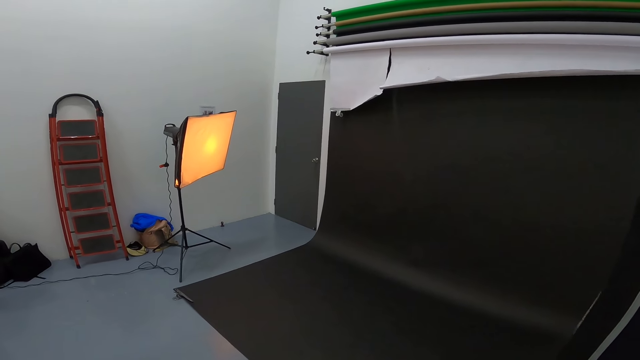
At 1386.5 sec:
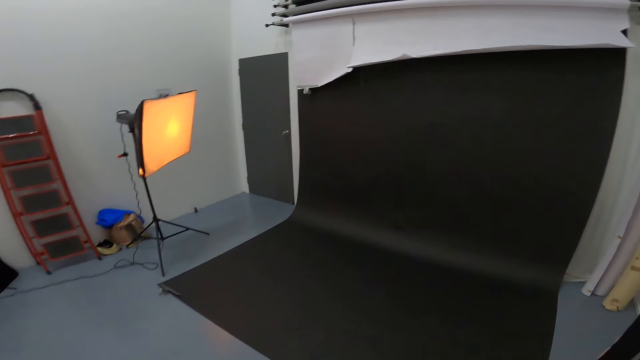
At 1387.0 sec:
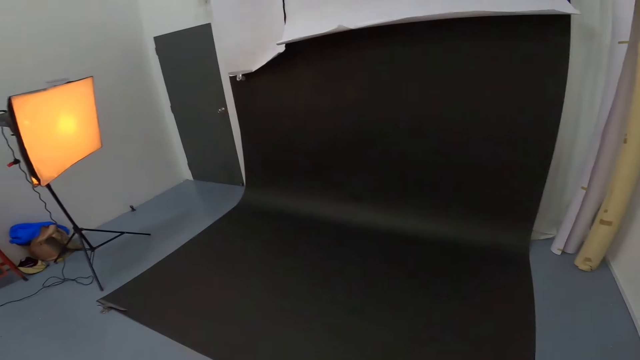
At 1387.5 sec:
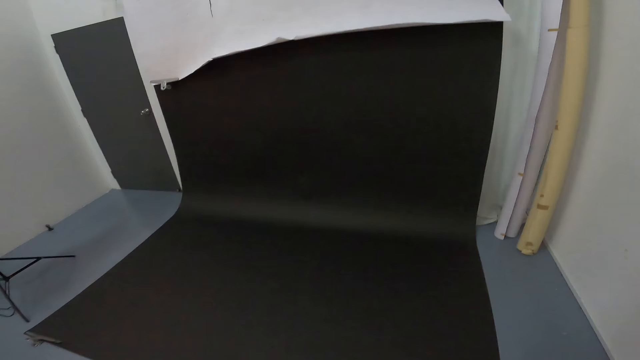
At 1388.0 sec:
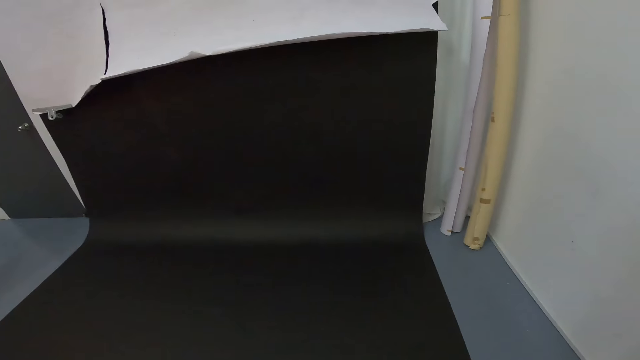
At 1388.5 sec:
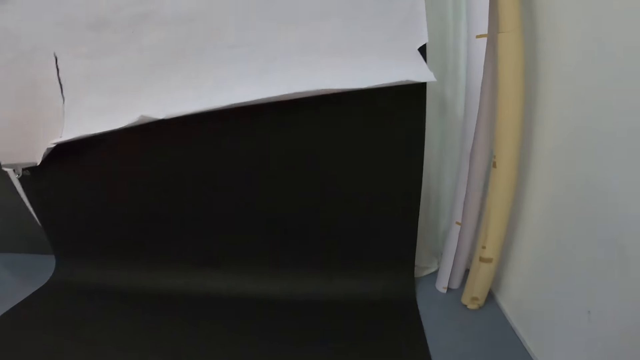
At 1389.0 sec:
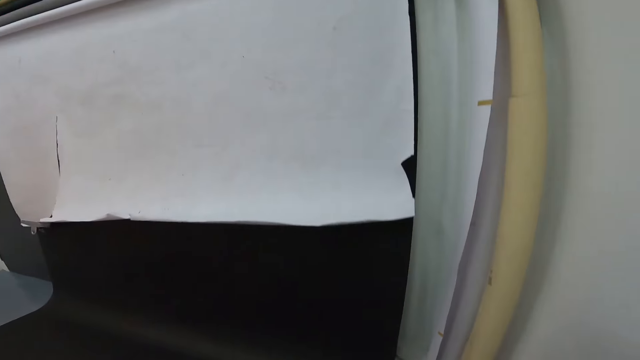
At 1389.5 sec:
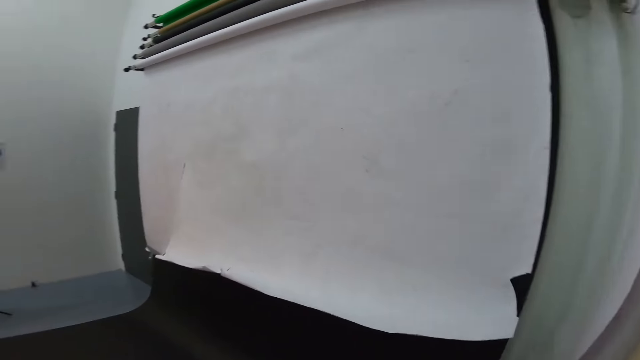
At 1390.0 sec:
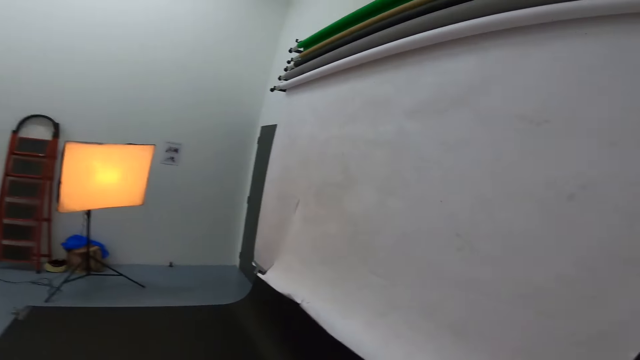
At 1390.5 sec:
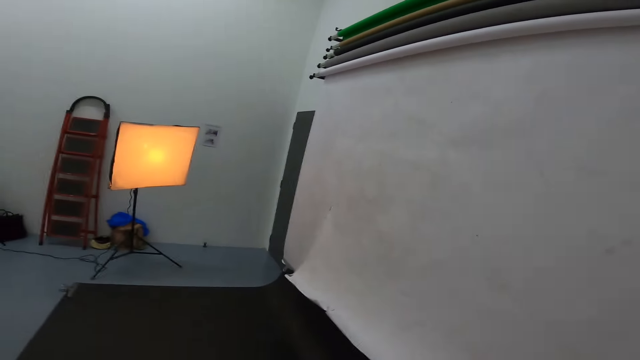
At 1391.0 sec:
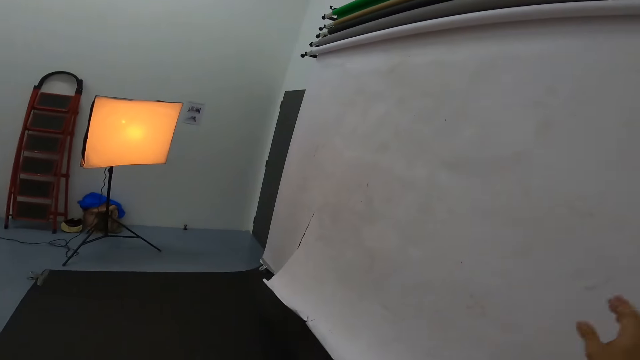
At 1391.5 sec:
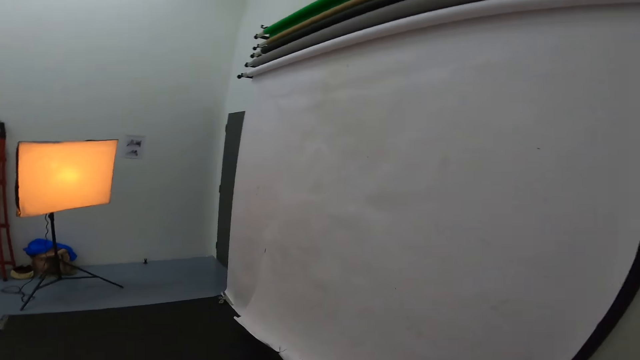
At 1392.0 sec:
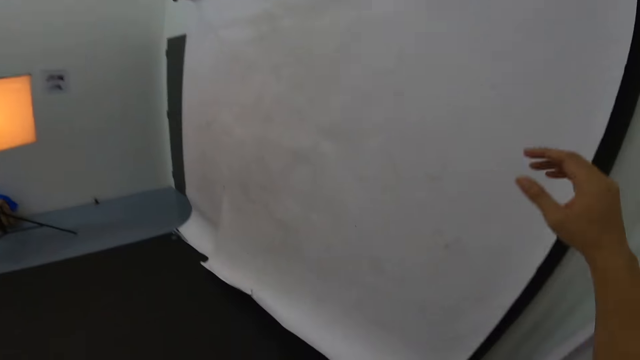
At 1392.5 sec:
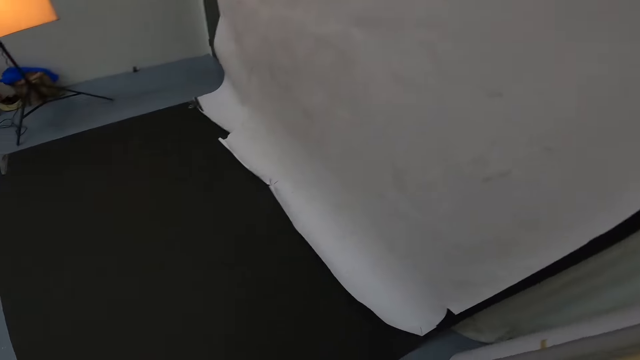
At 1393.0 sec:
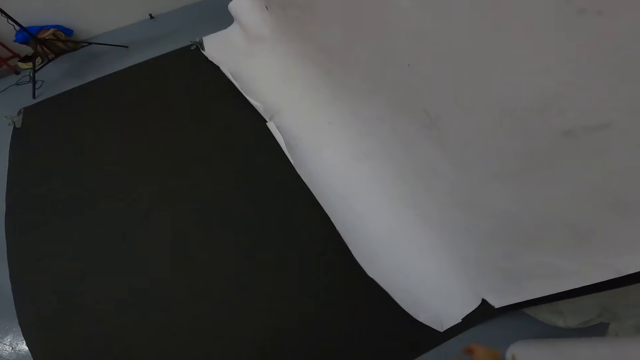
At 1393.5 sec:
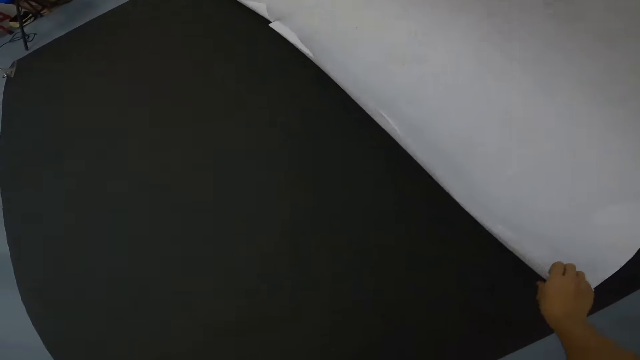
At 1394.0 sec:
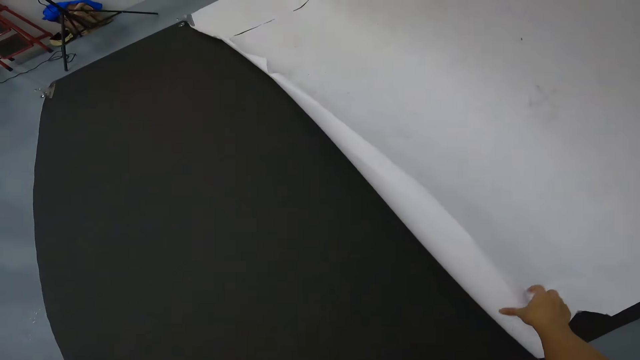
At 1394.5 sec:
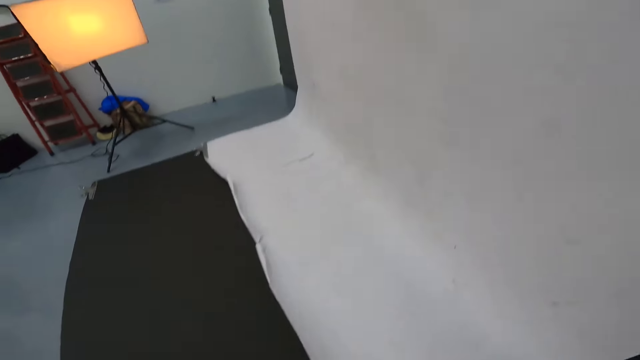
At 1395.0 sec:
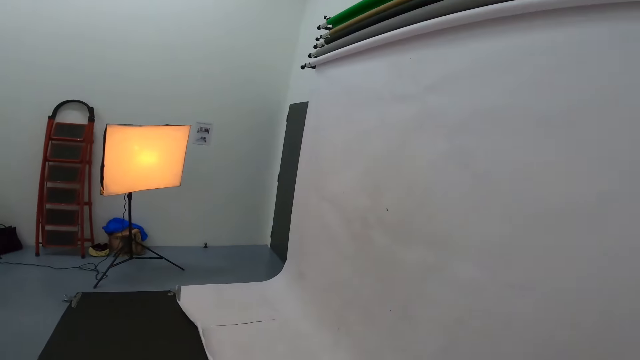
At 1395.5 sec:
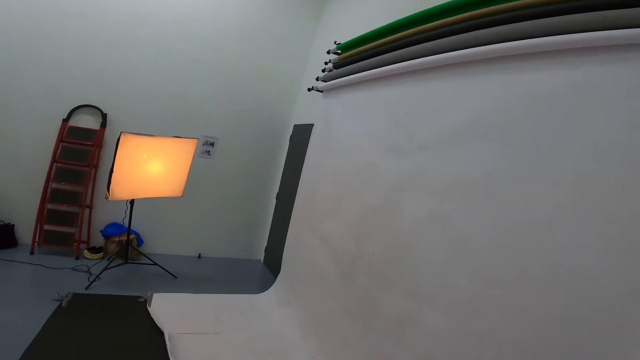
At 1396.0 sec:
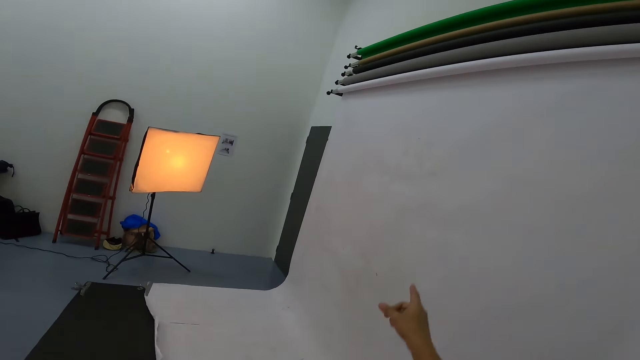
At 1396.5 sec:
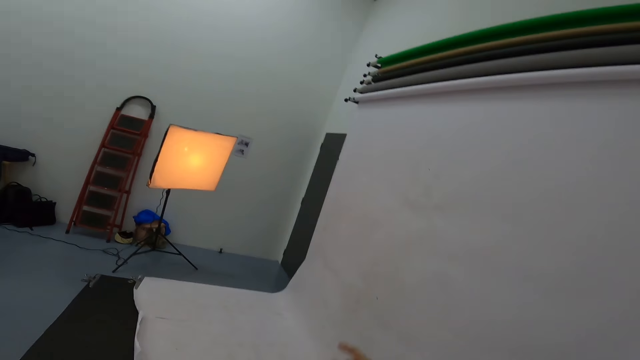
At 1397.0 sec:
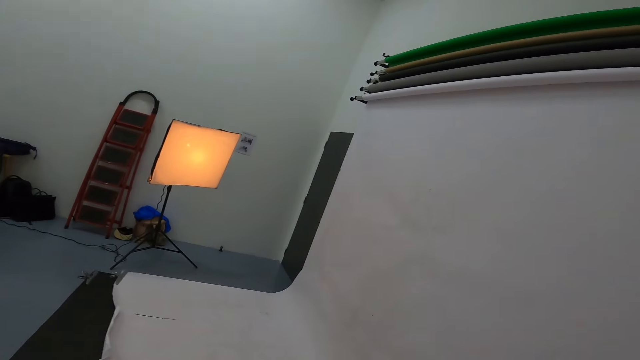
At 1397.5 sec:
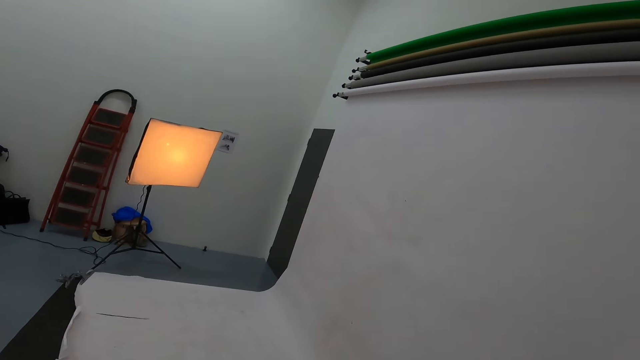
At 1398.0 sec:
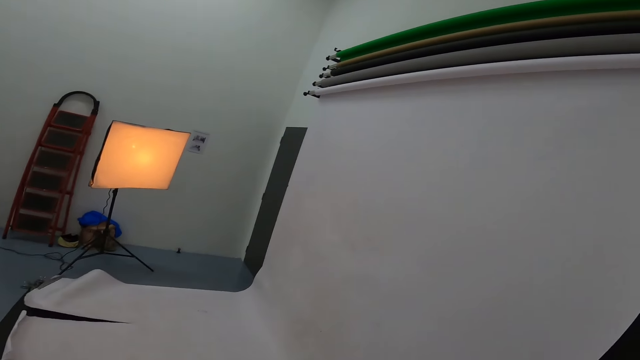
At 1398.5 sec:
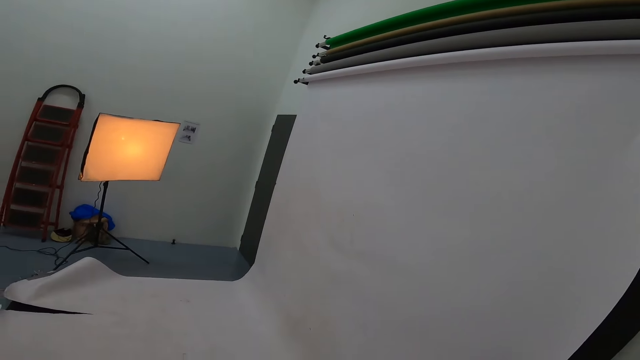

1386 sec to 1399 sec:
The camera wearer touches the studio paper scrolling down.

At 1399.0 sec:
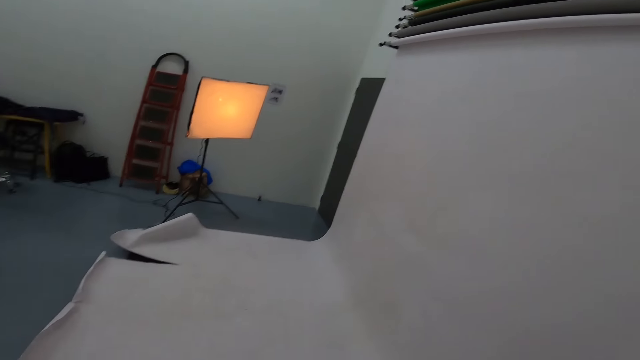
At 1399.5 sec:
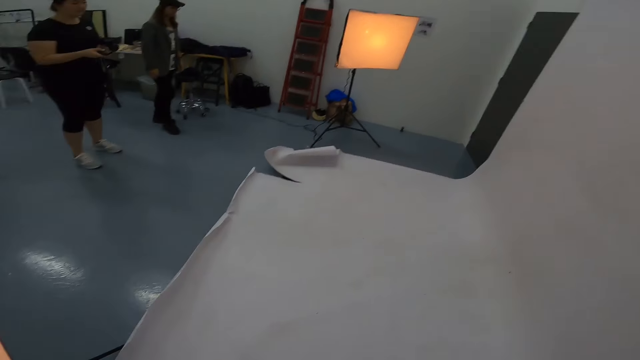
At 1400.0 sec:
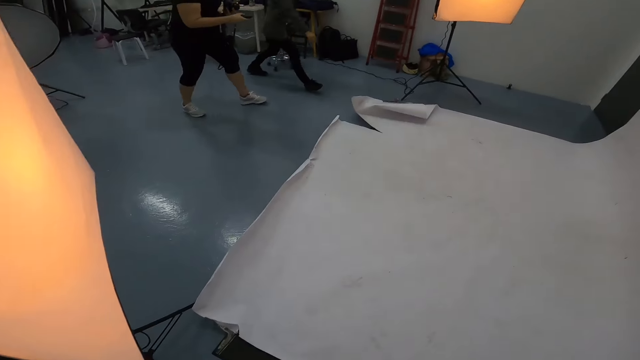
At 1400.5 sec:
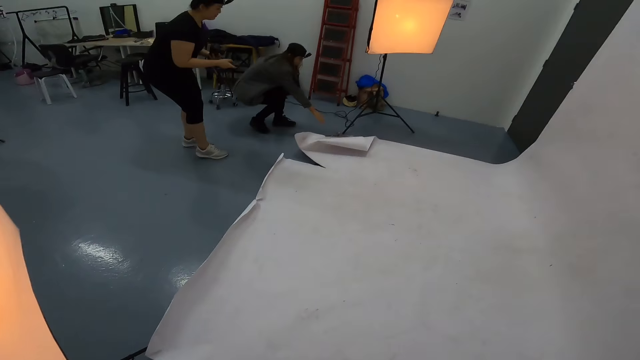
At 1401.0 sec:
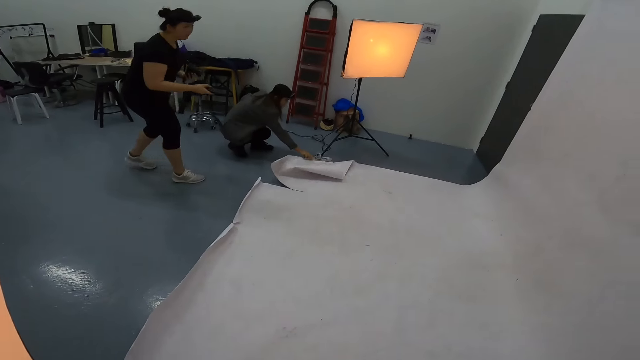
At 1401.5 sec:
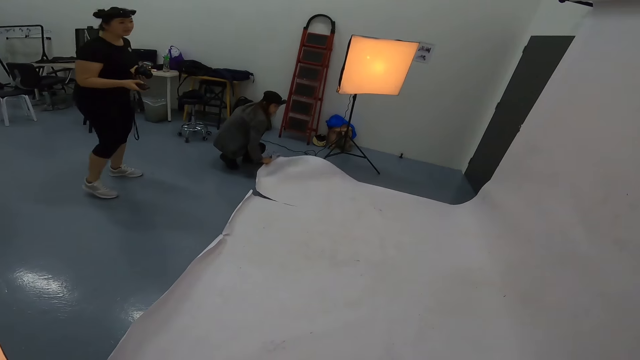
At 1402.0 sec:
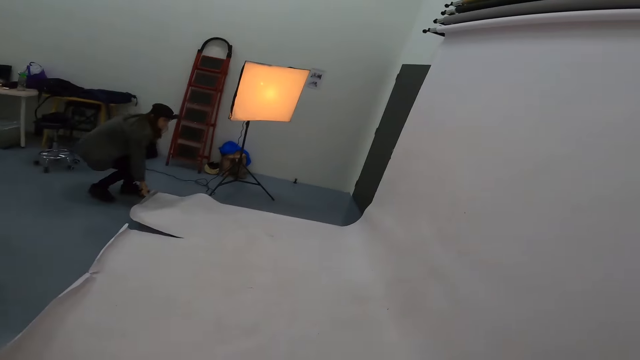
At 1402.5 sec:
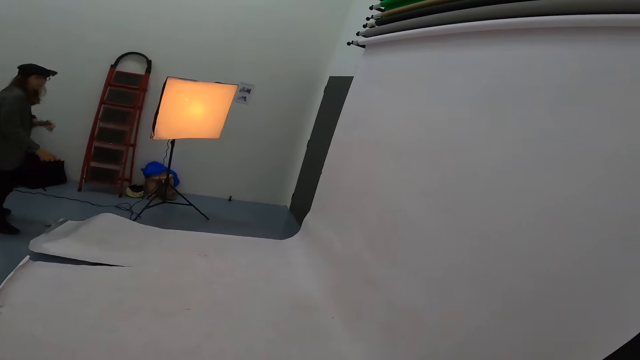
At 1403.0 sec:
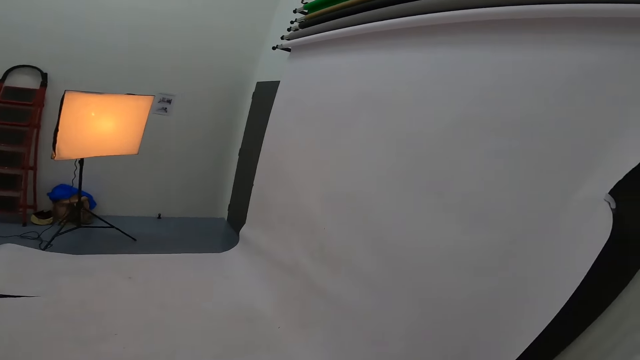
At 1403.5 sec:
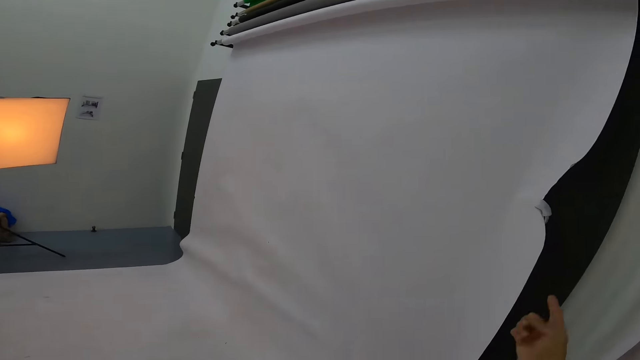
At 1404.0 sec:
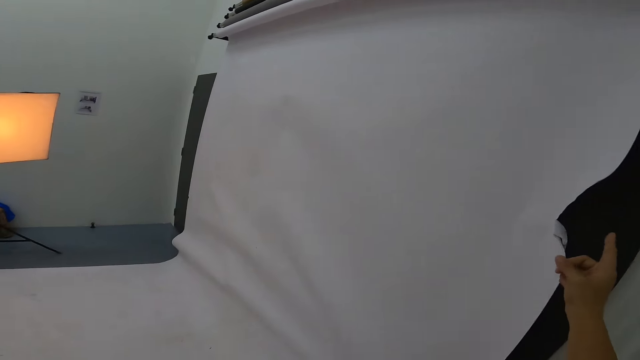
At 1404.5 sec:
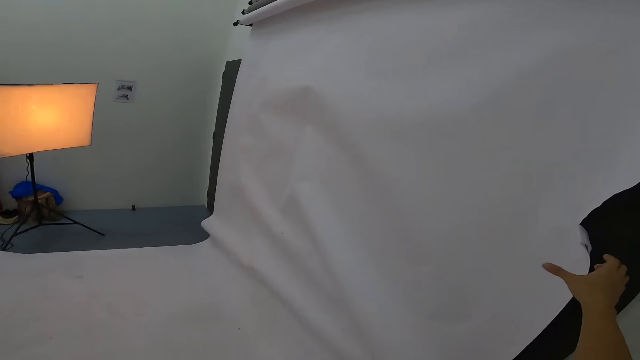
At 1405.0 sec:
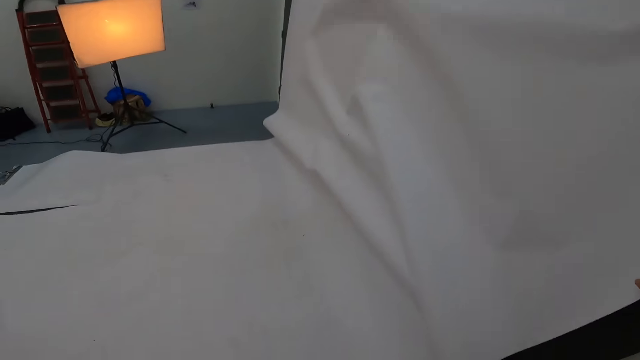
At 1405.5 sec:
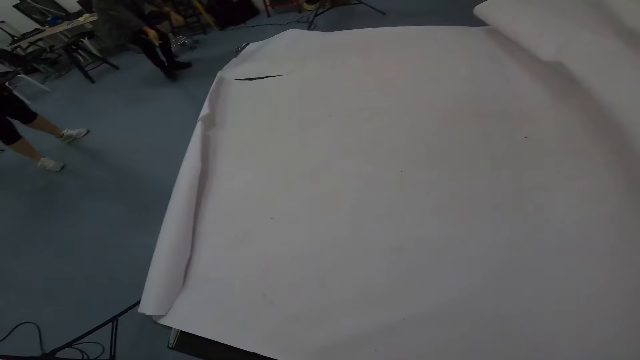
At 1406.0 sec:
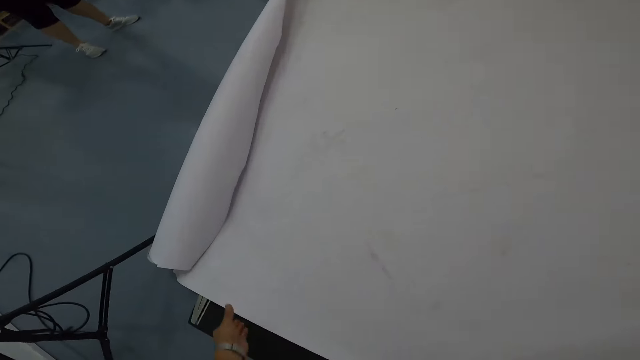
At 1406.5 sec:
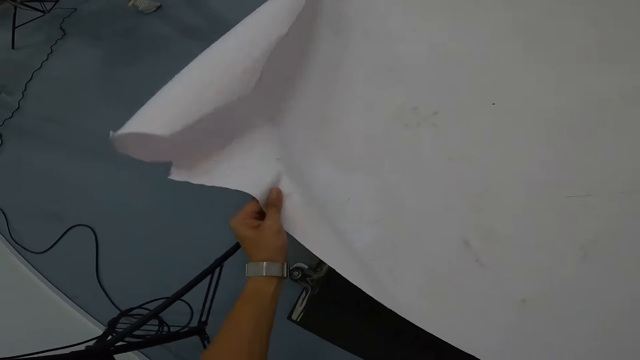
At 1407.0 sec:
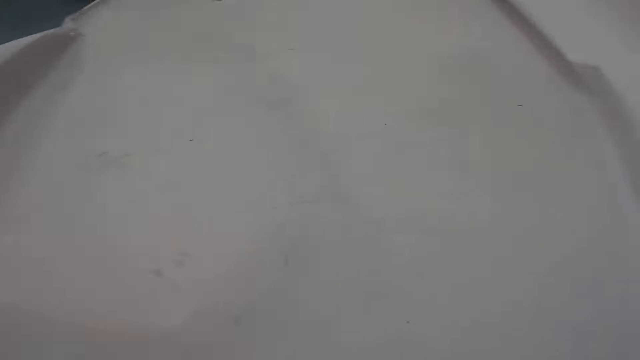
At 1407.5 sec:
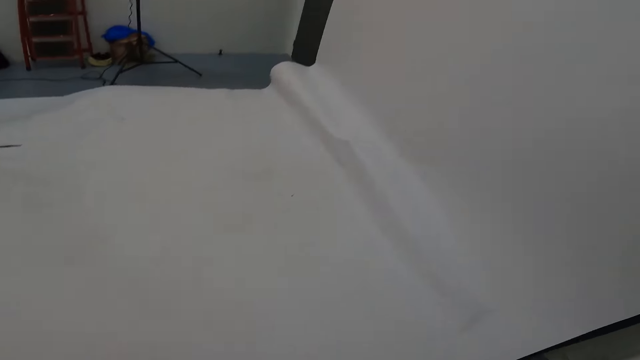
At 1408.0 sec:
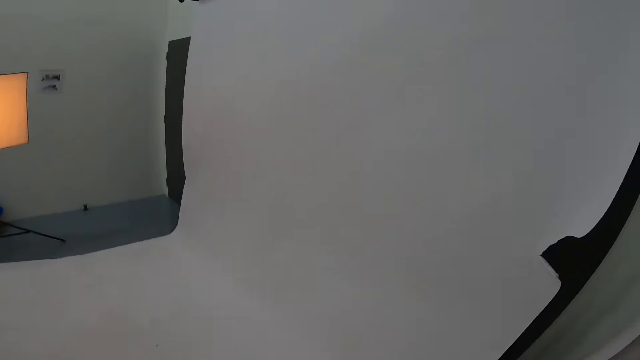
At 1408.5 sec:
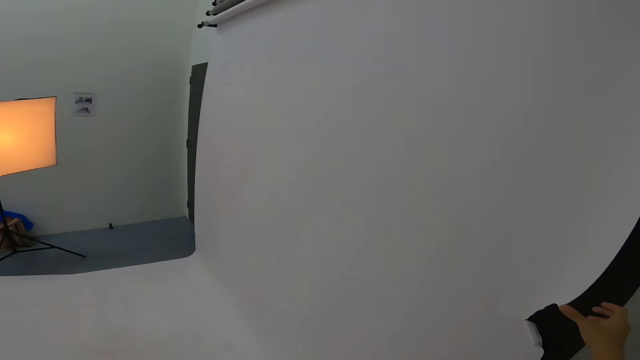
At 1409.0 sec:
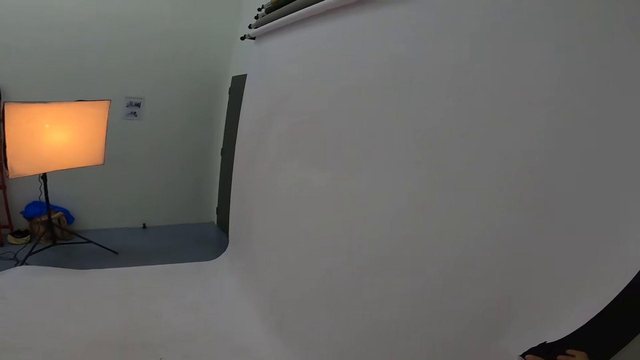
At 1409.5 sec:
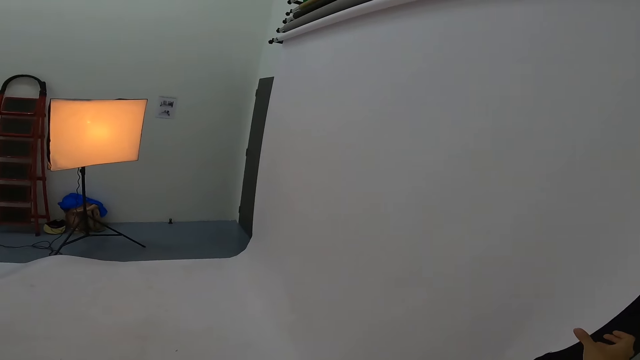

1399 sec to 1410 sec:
A woman adjusts the paper. The woman touches the studio wallpaper. The camera wearer touches the paper scrolling down.
